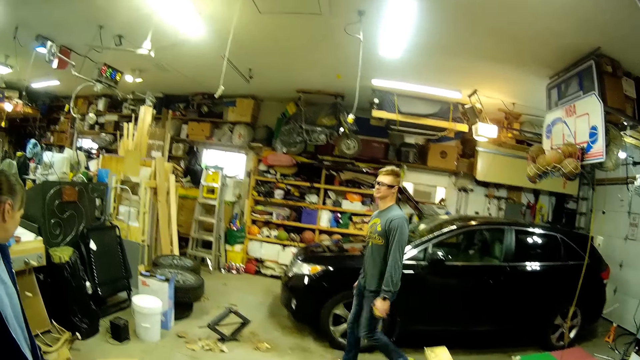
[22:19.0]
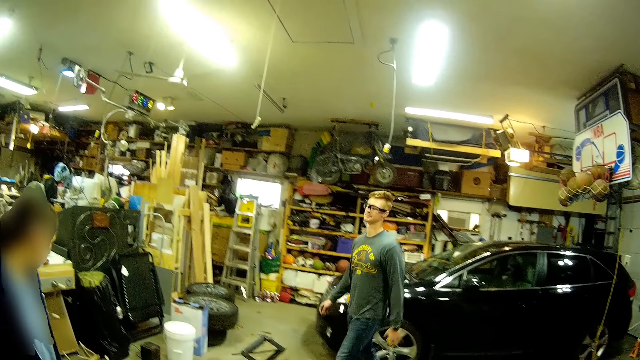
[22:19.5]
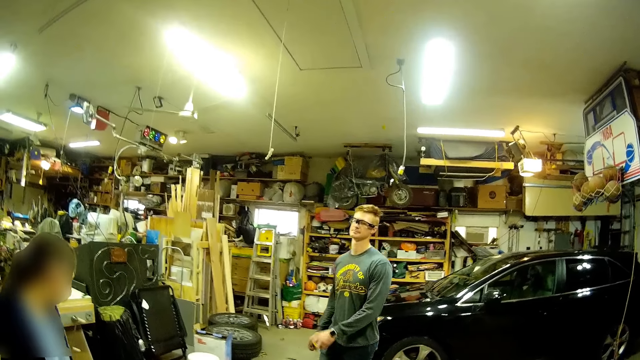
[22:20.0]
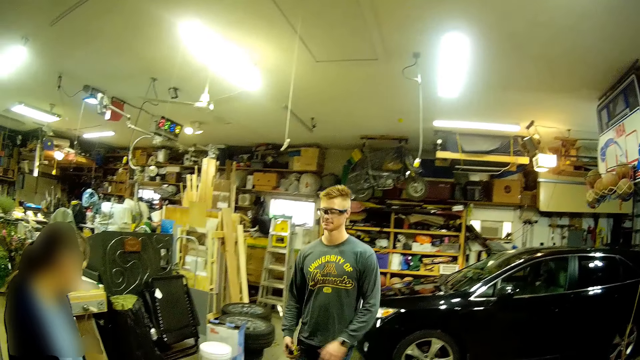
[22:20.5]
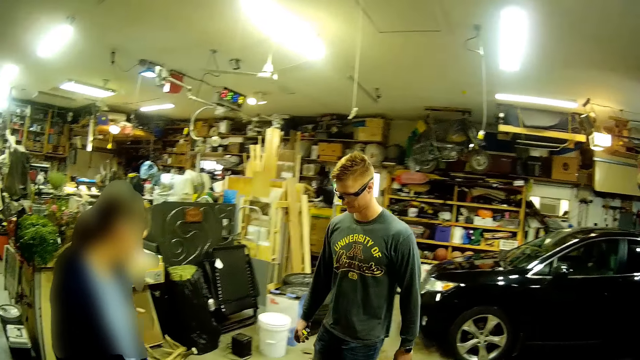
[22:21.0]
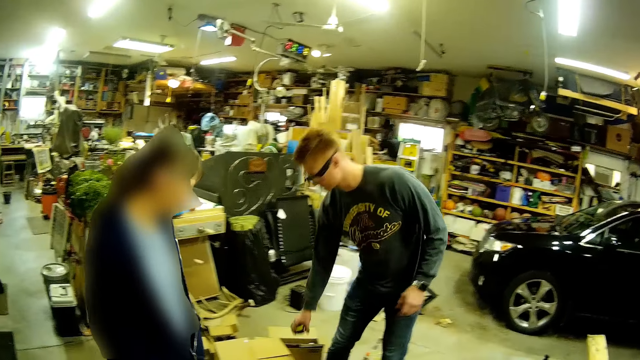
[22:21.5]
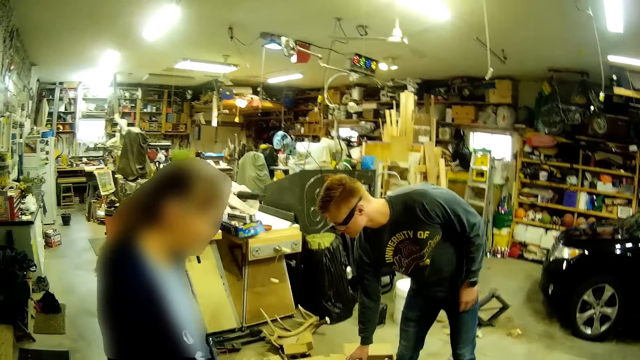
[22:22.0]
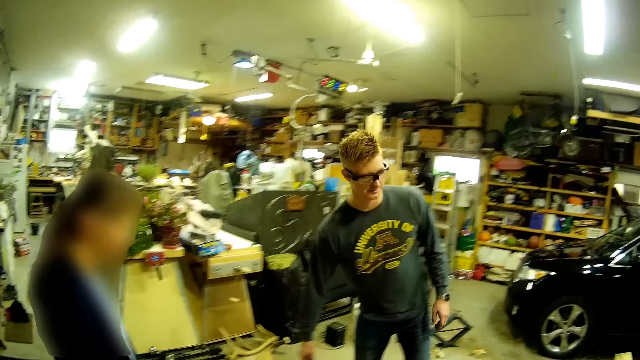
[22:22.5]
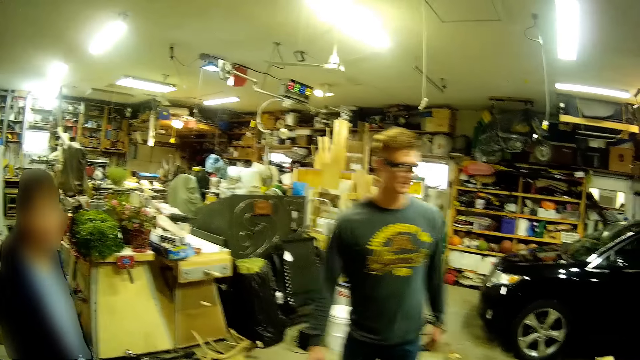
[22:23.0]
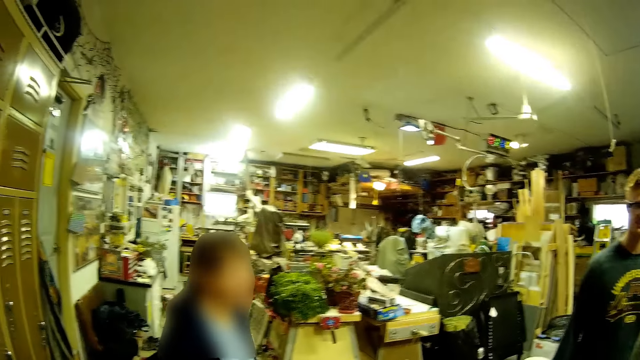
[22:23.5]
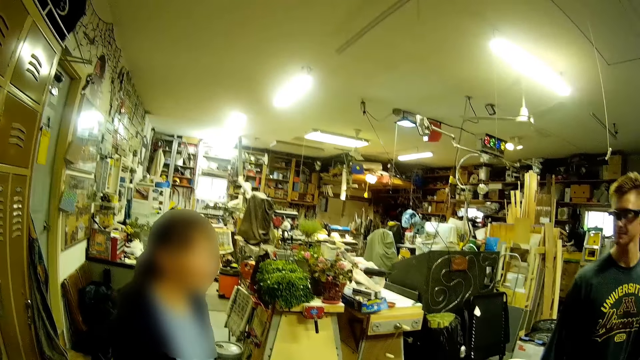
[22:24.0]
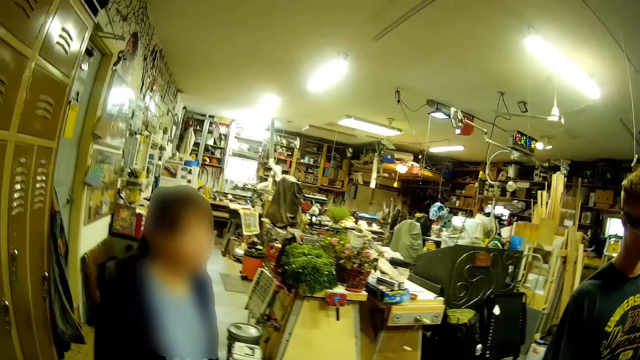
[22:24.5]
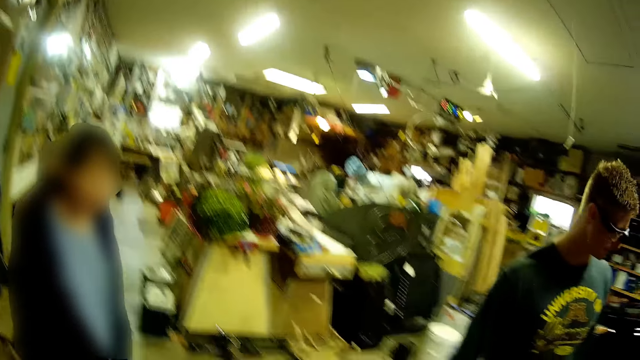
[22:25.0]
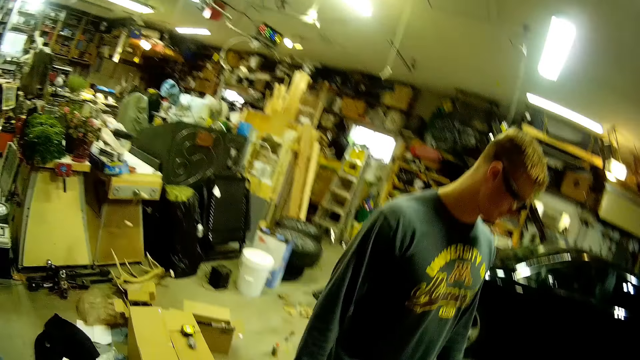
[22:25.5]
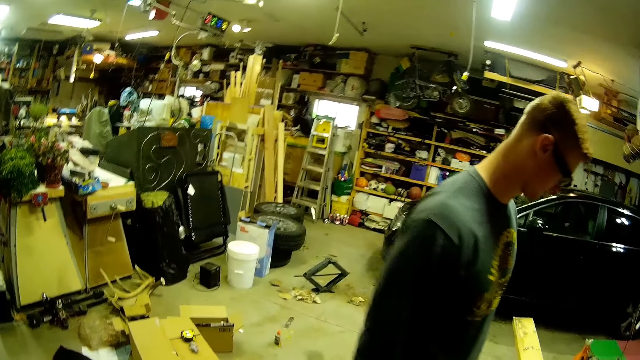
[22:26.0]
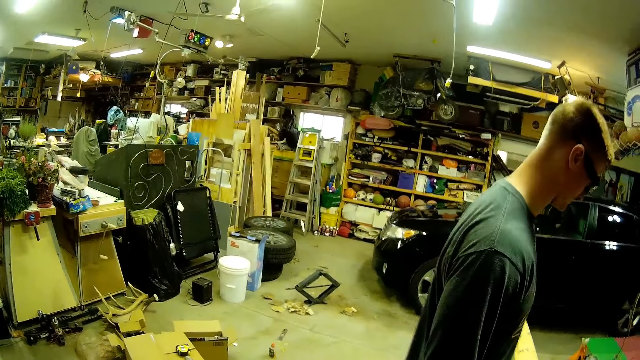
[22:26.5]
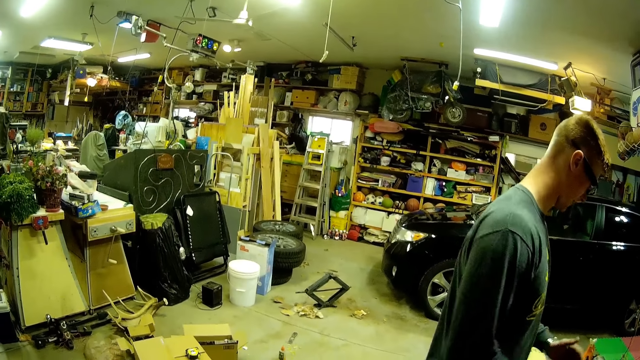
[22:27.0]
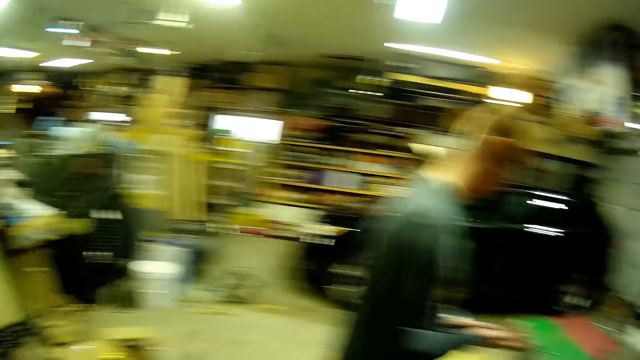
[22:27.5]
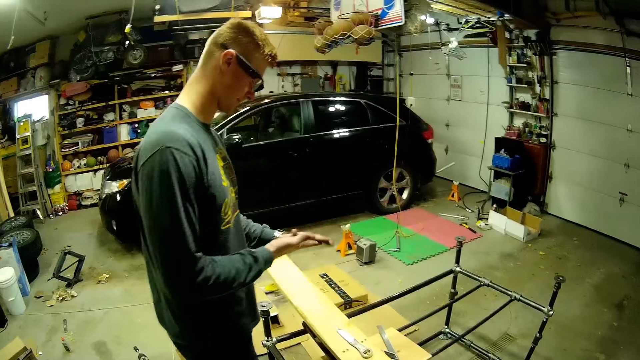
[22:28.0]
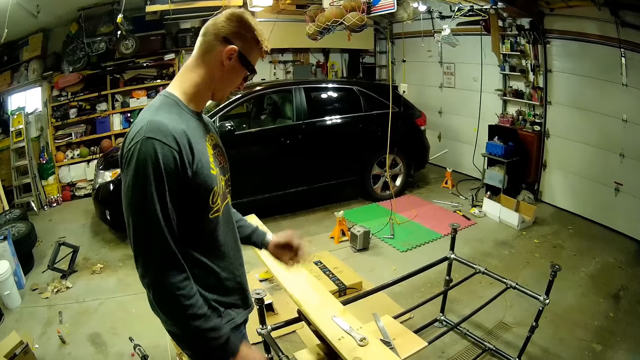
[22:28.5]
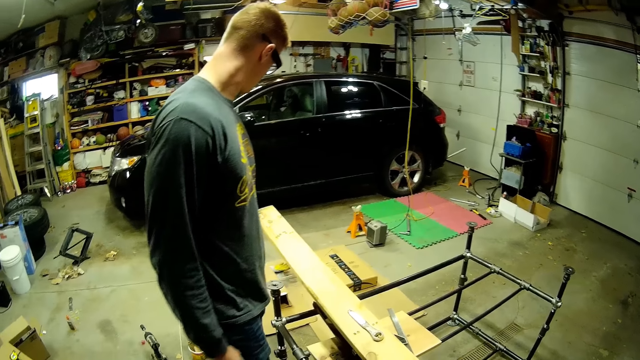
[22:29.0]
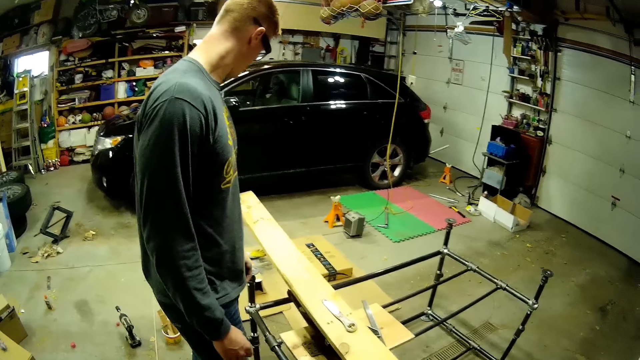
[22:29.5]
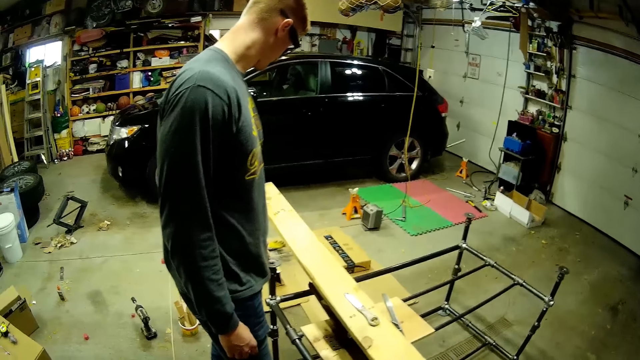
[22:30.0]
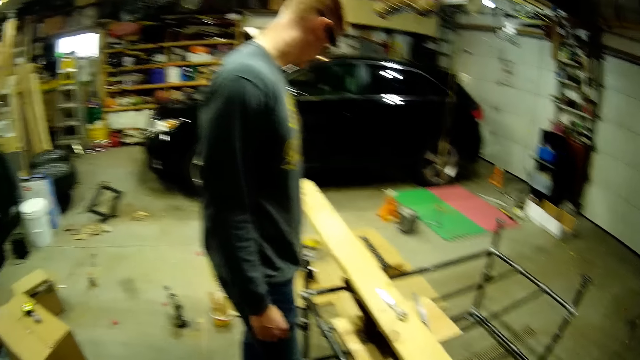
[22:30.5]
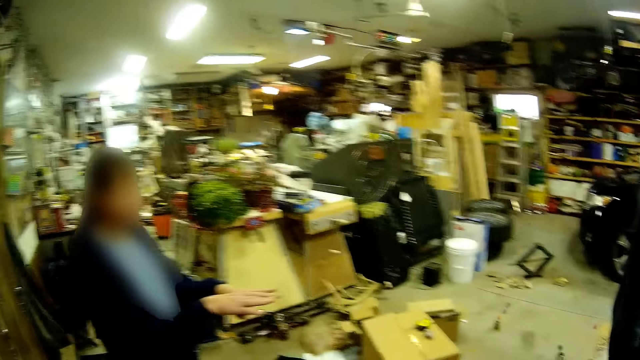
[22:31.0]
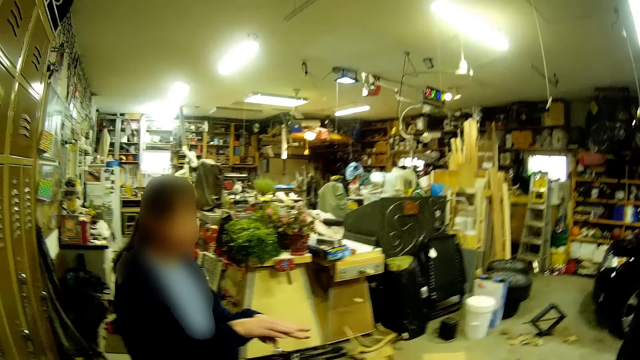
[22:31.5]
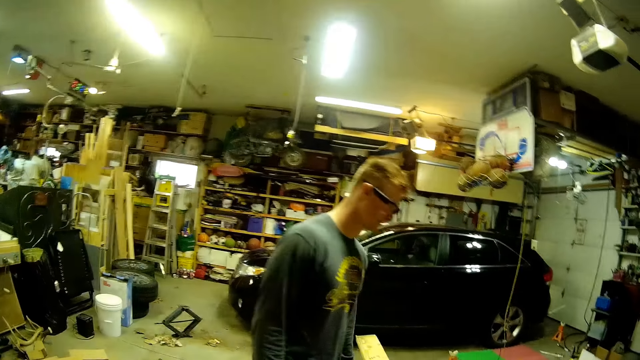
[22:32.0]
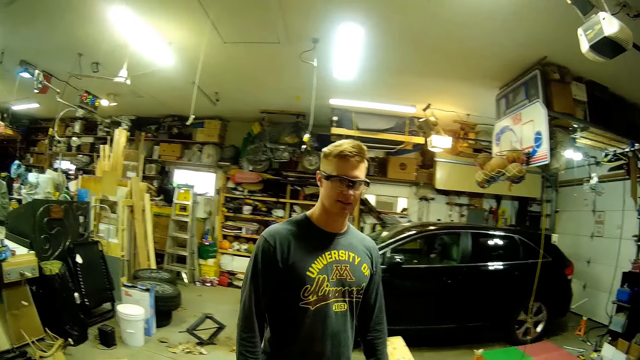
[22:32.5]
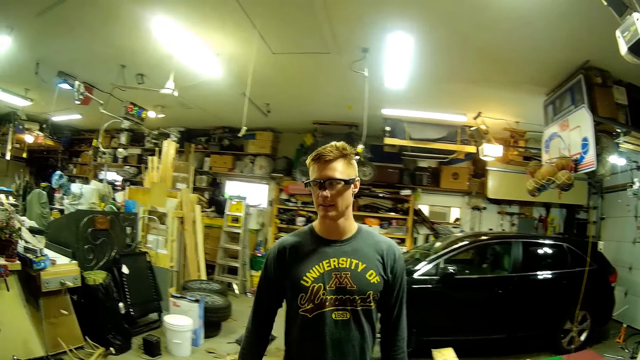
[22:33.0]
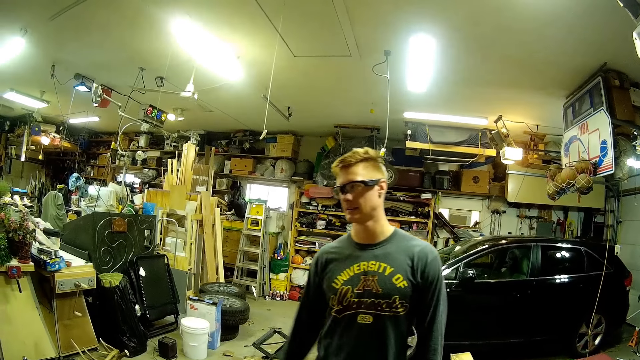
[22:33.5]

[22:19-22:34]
The man drops the tape rule on the carton box. The camera wearer observes the man. A woman talks to the man in front of the camera wearer.

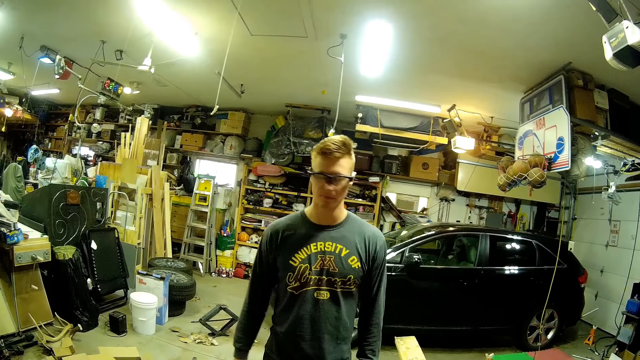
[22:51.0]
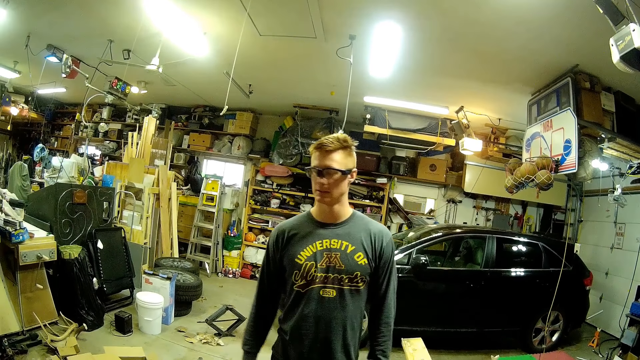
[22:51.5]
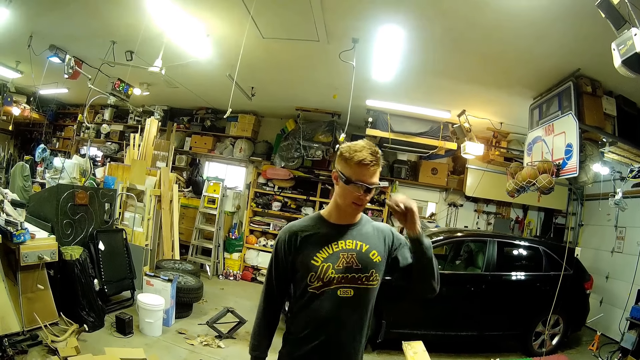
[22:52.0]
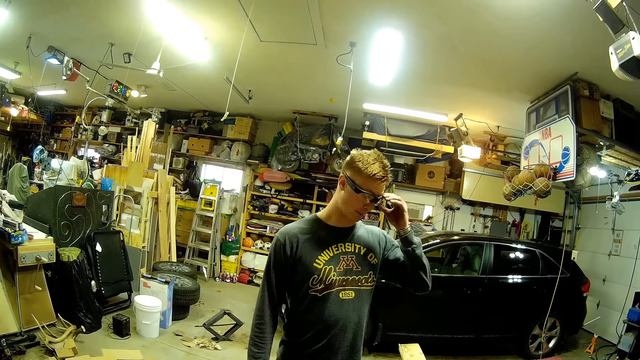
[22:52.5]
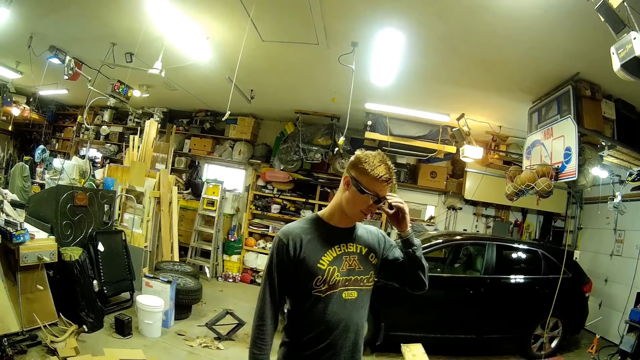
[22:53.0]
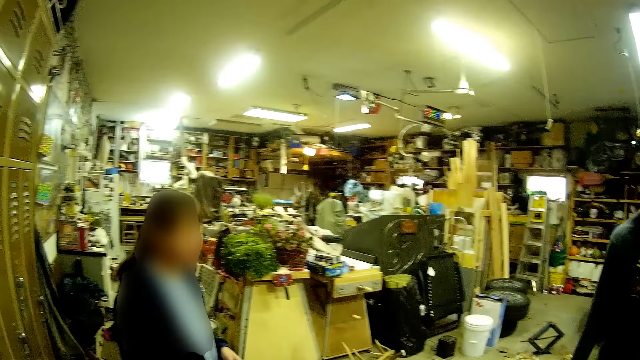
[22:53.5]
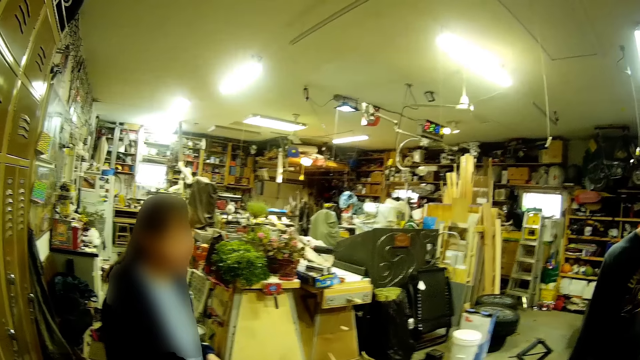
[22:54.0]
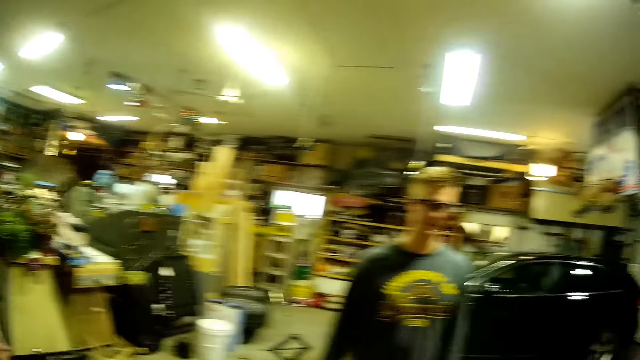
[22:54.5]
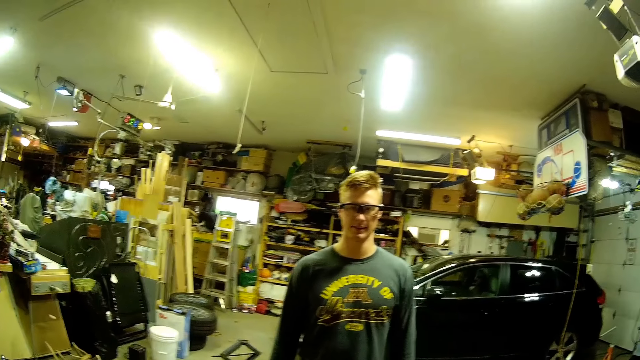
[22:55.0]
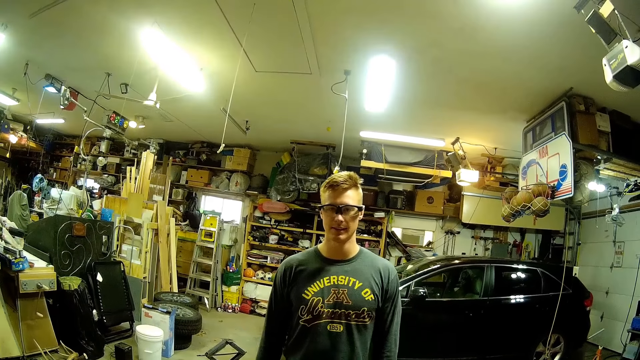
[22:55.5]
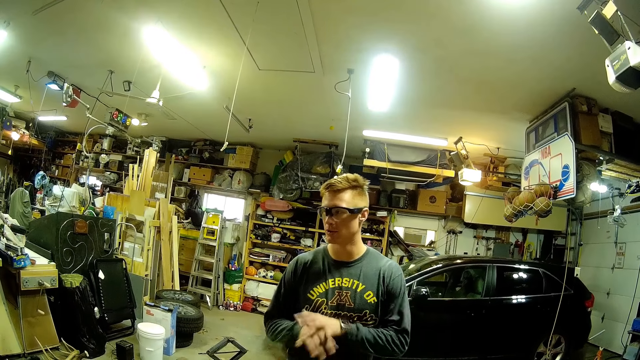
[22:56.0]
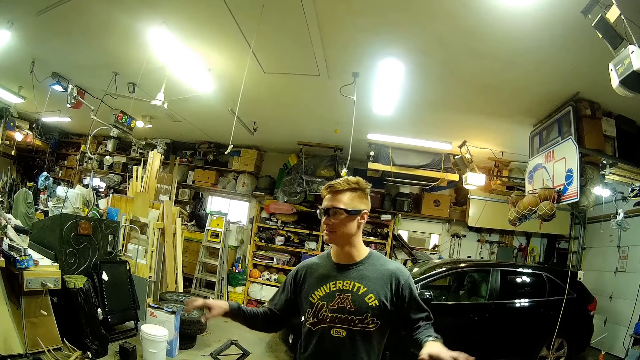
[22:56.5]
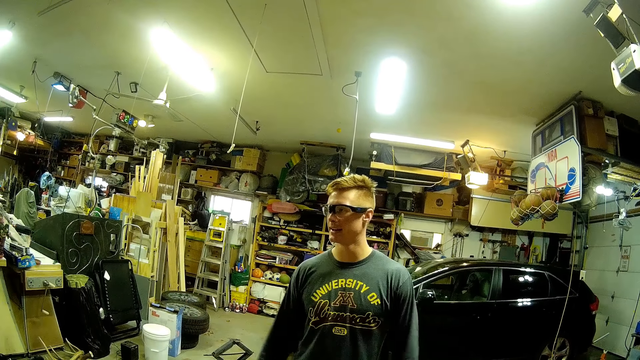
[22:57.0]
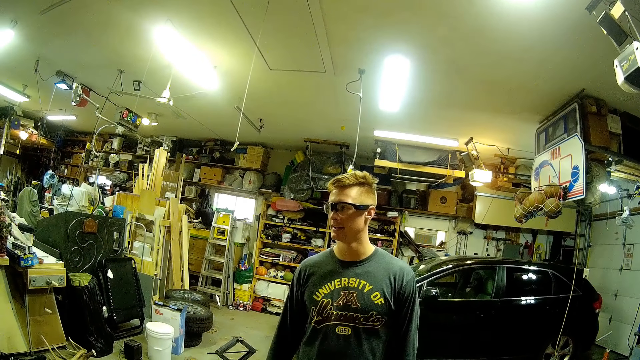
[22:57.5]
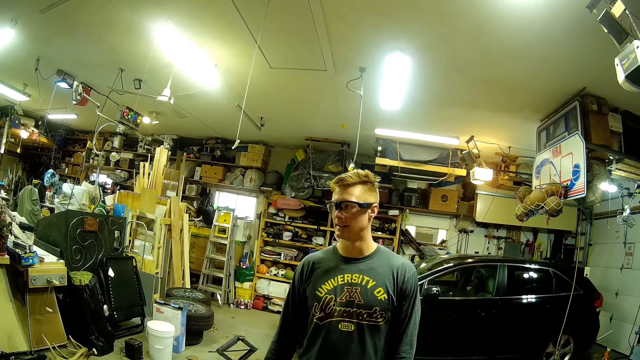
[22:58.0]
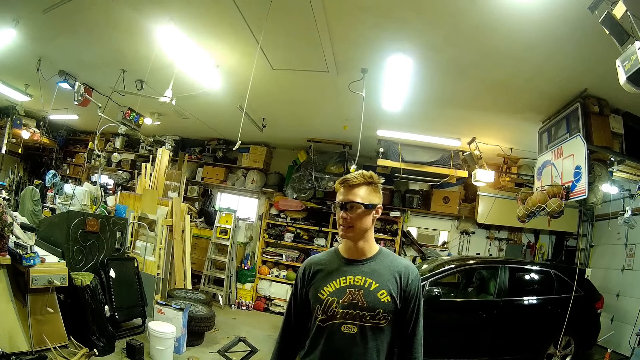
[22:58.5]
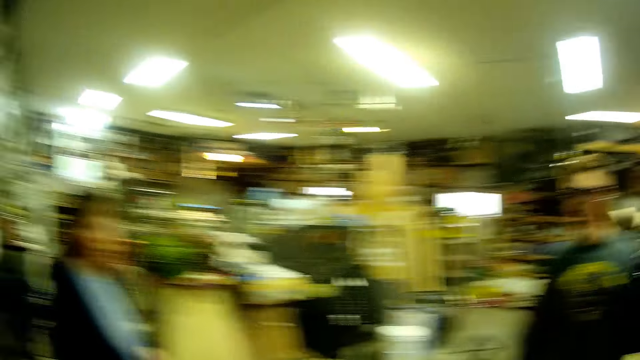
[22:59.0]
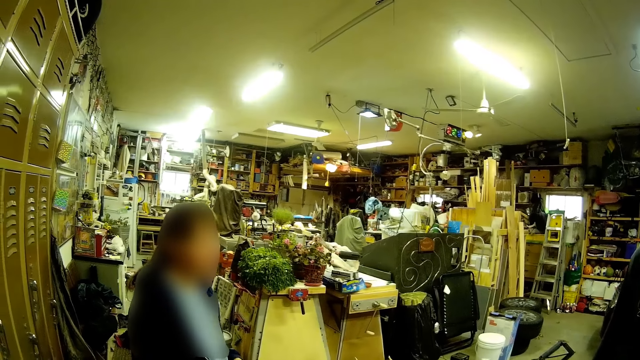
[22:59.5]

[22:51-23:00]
The man adjusts his goggles with his left hand. The camera wearer touches the eye glasses. They move the hands.
